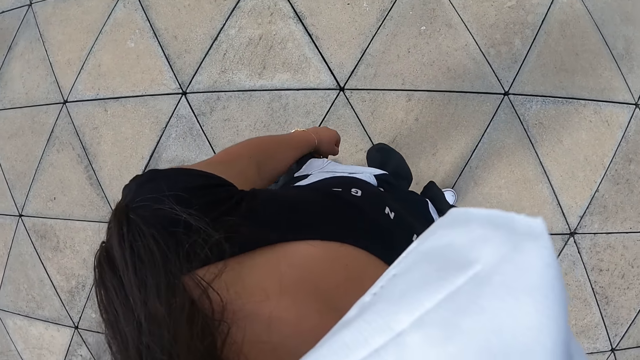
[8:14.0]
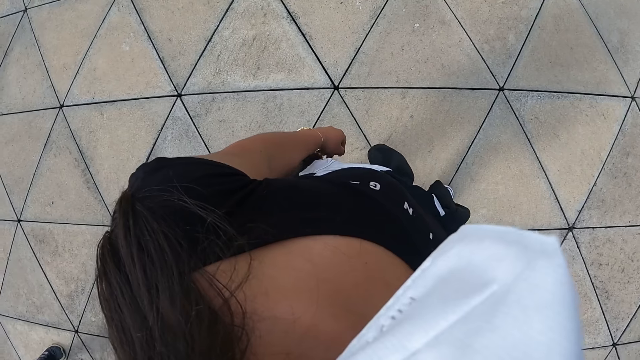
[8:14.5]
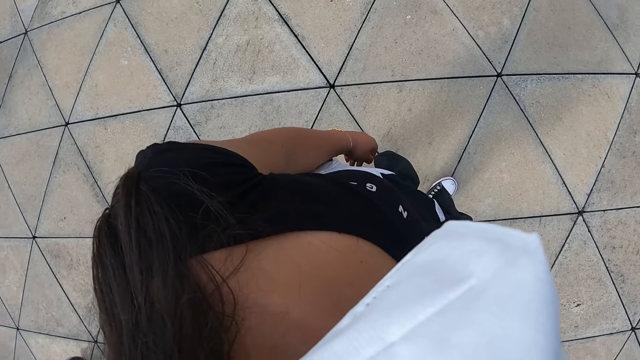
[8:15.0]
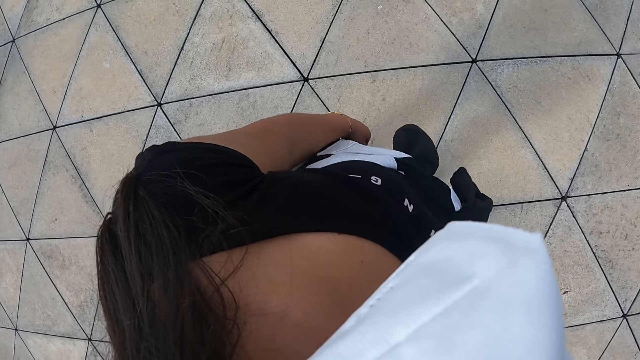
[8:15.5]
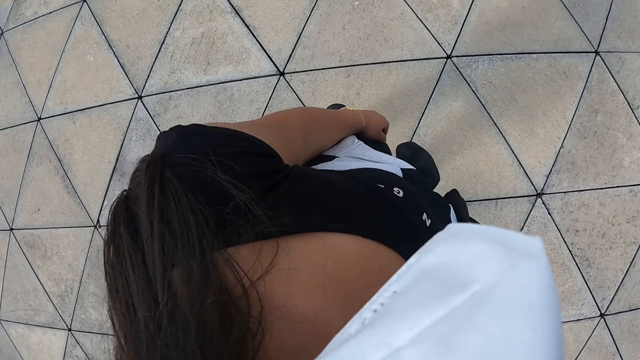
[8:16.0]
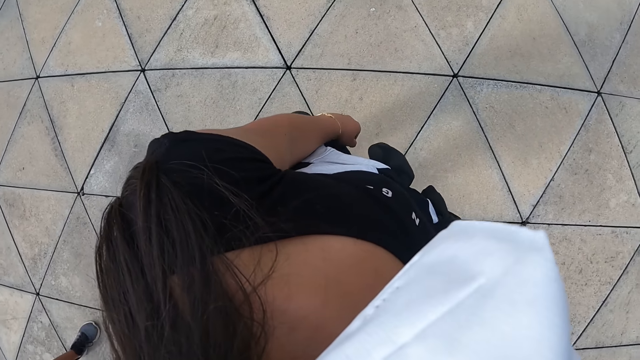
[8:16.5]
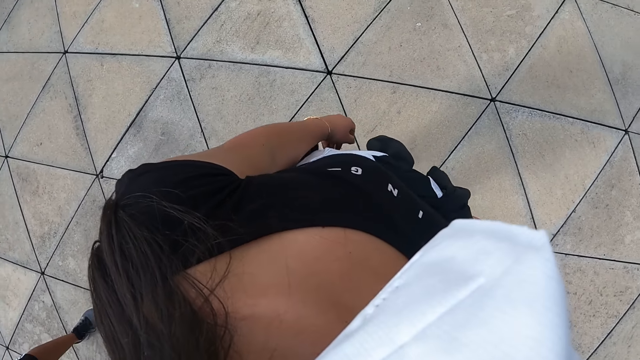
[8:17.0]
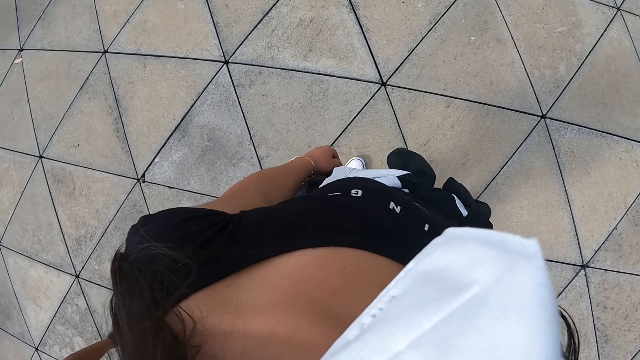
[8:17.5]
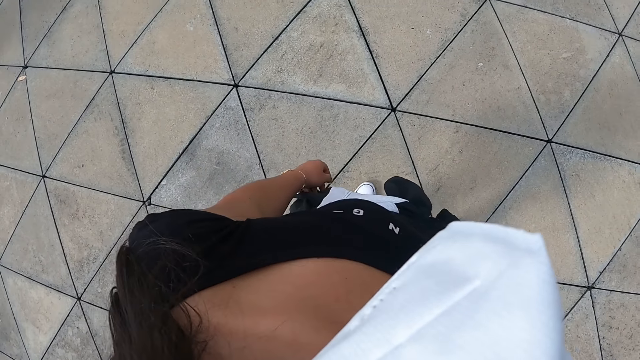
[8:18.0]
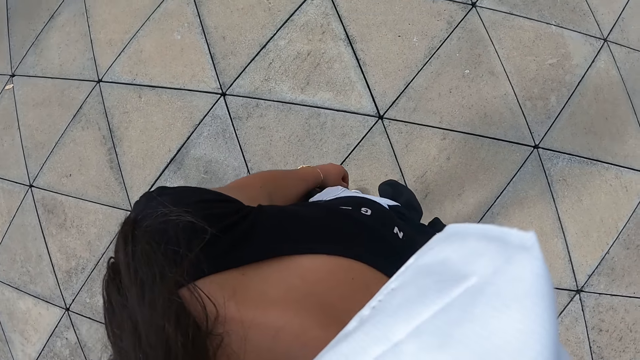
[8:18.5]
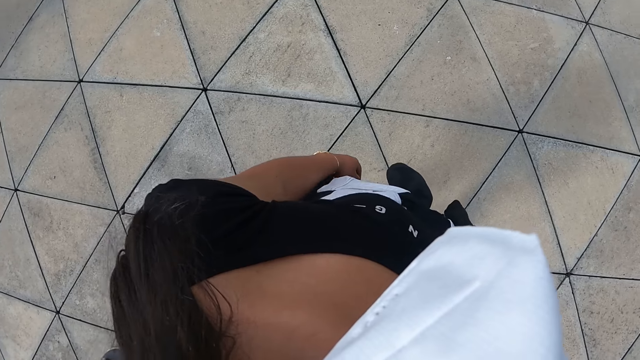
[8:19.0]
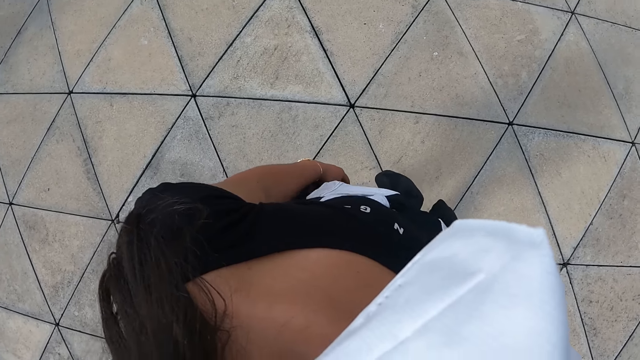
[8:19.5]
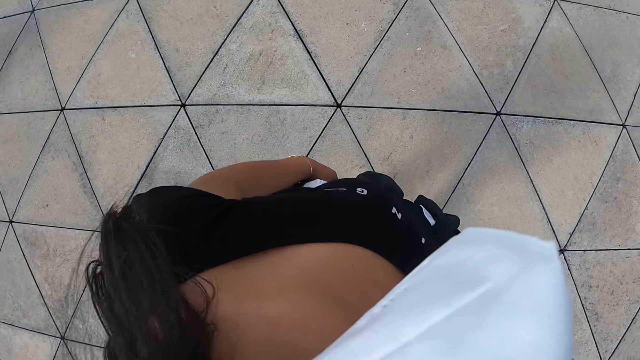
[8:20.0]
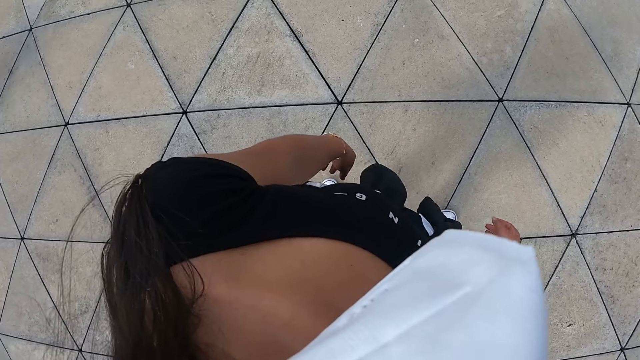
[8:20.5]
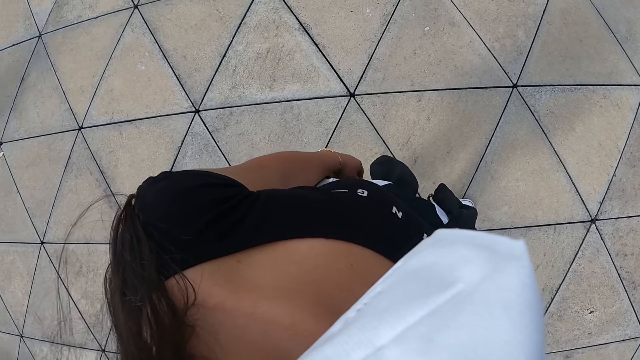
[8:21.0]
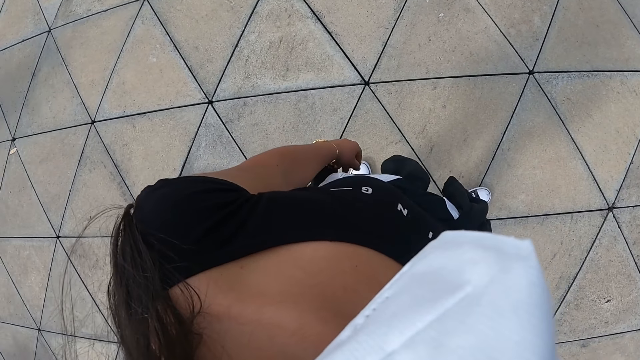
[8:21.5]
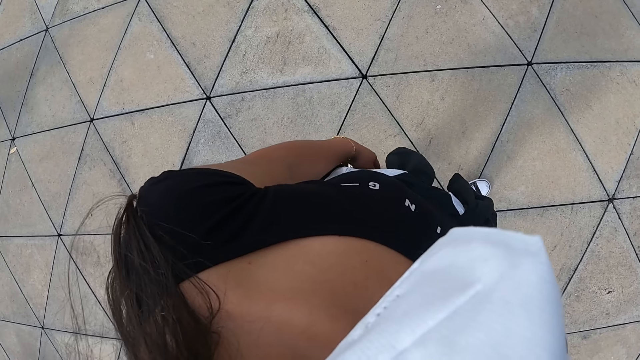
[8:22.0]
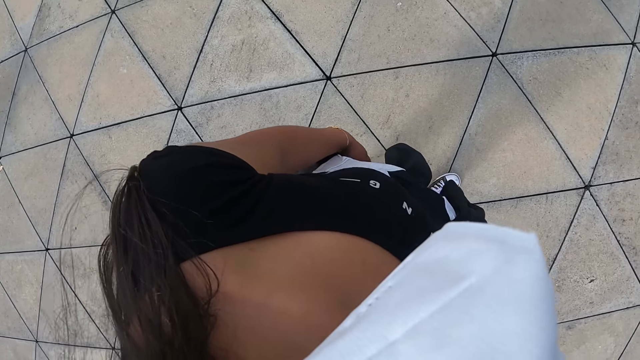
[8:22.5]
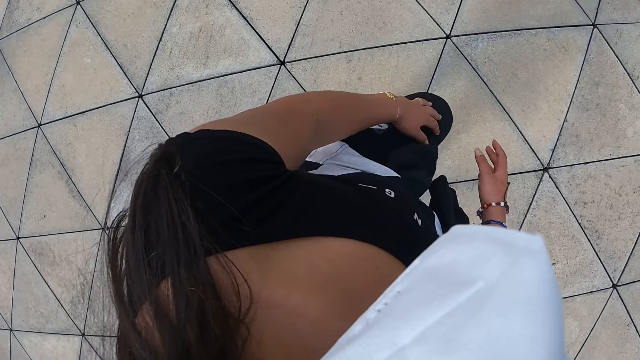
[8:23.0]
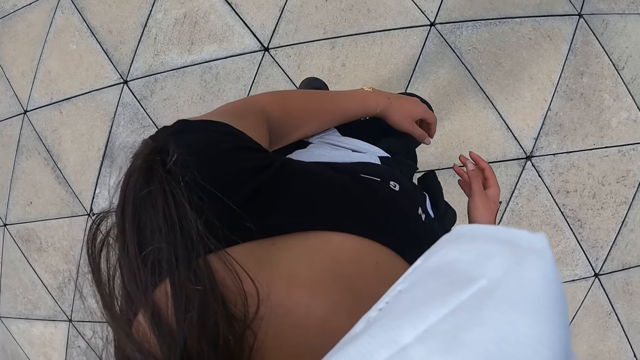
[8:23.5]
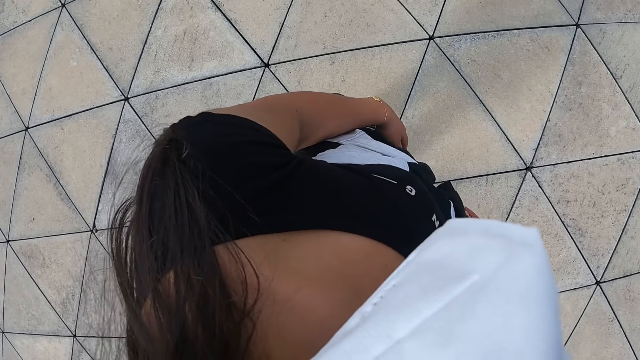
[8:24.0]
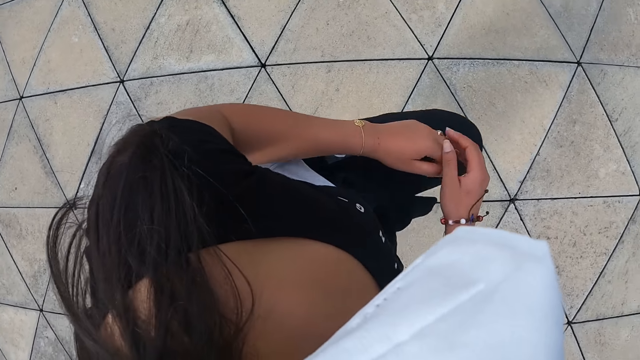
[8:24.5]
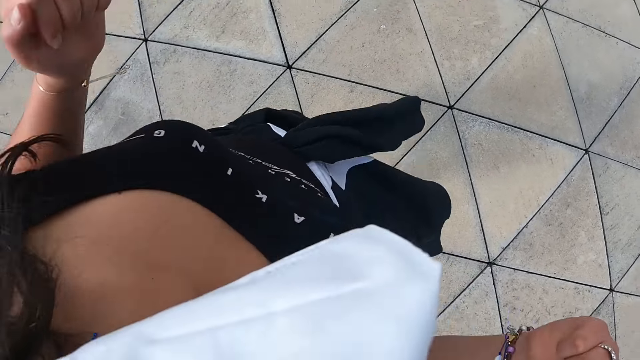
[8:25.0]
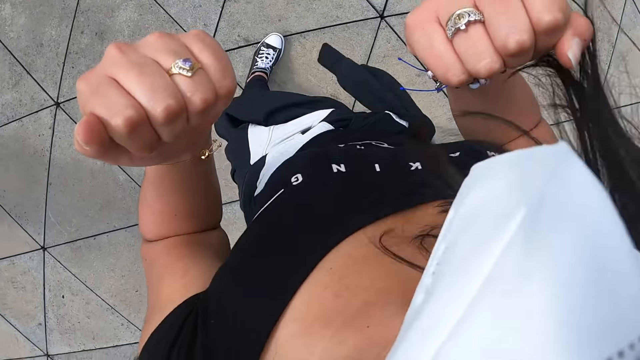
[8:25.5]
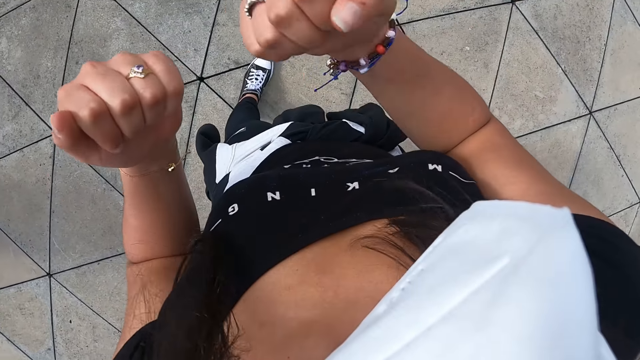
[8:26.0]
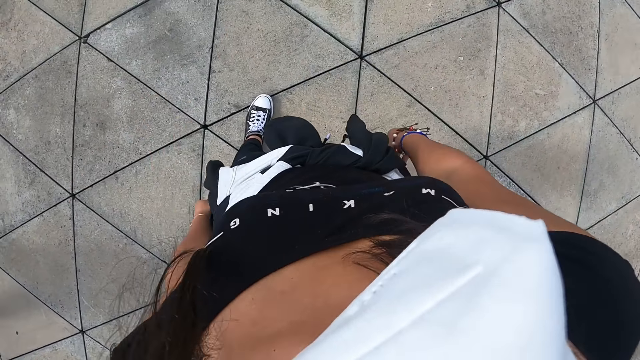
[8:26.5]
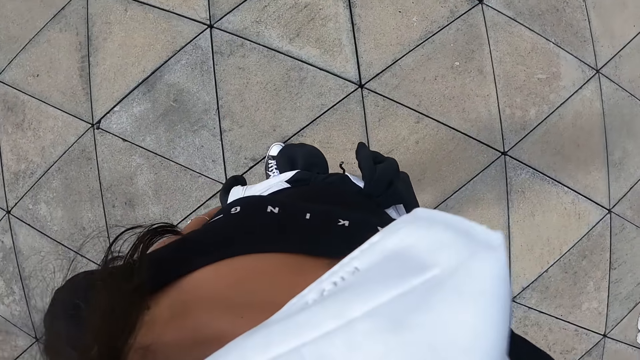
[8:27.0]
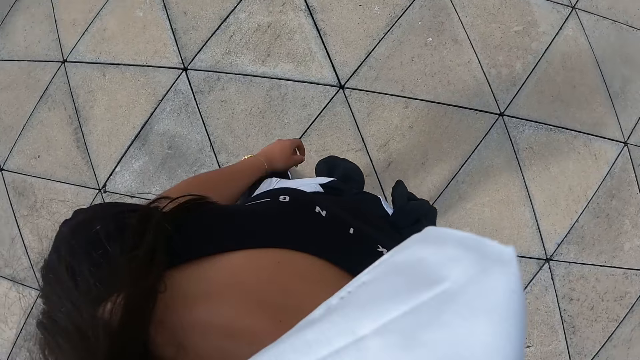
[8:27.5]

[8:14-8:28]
The camera wearer stands on the pavement. They lift their left leg. They turn to the left.

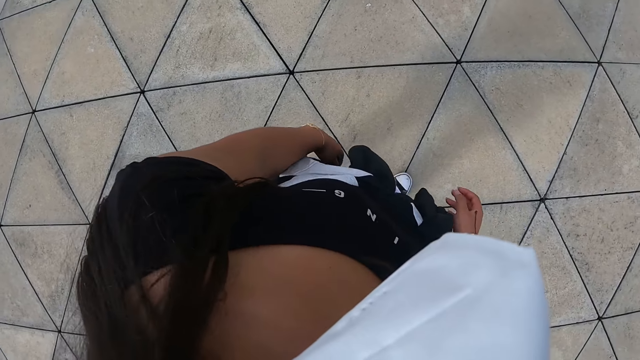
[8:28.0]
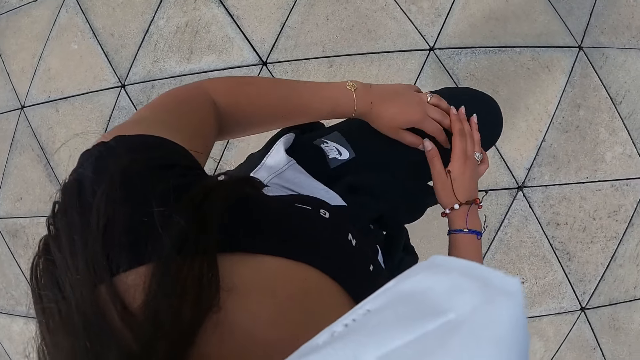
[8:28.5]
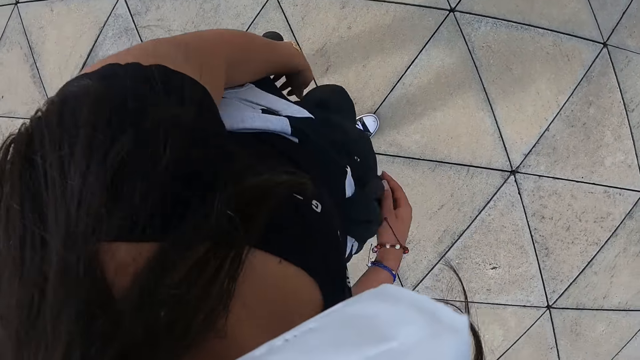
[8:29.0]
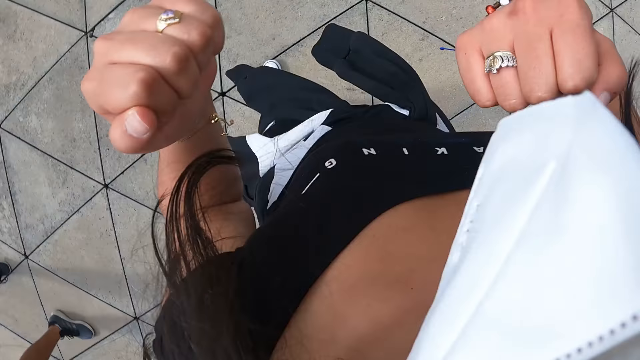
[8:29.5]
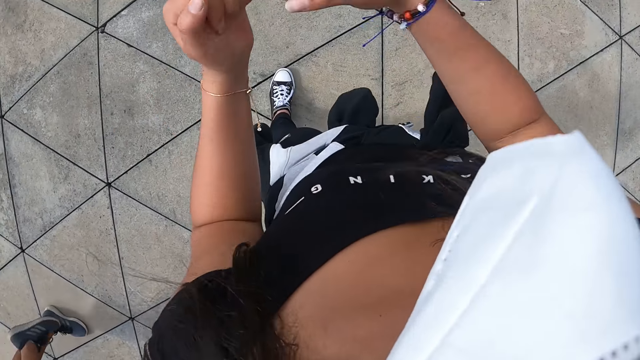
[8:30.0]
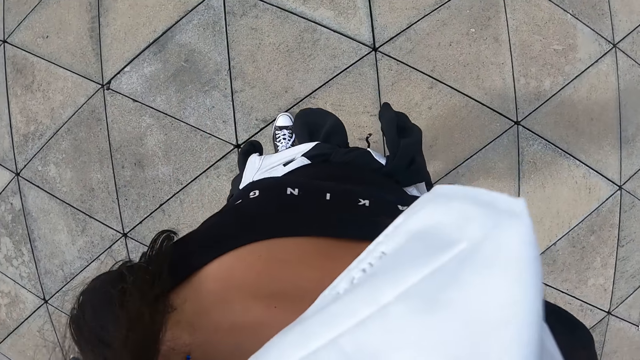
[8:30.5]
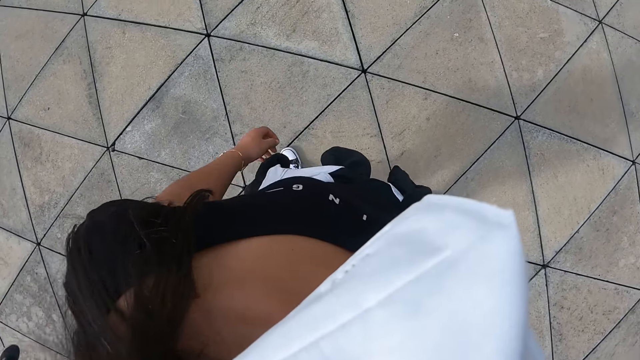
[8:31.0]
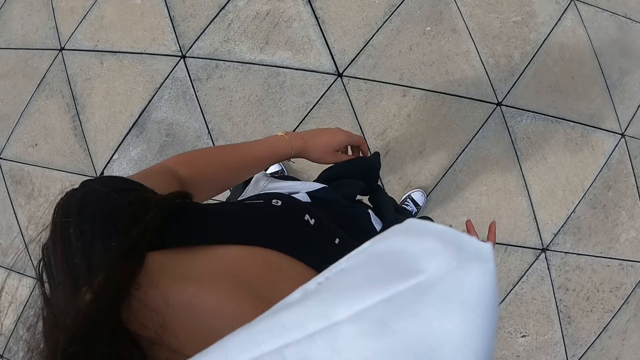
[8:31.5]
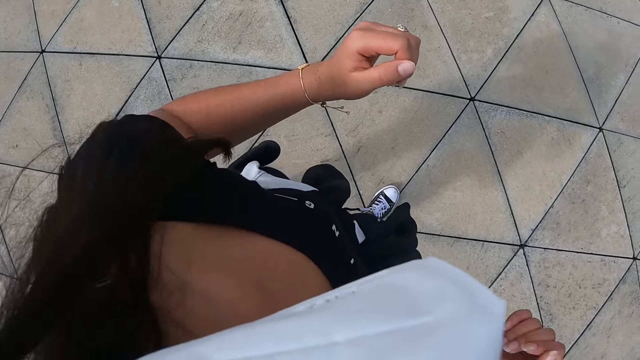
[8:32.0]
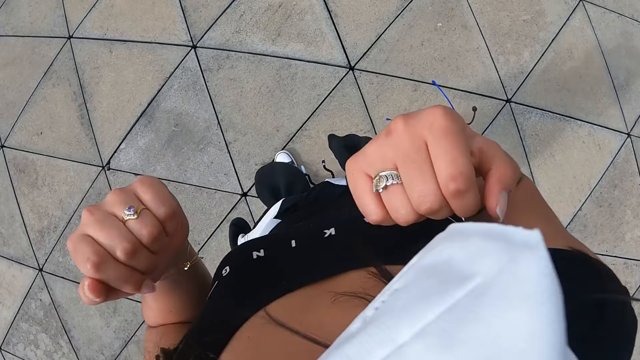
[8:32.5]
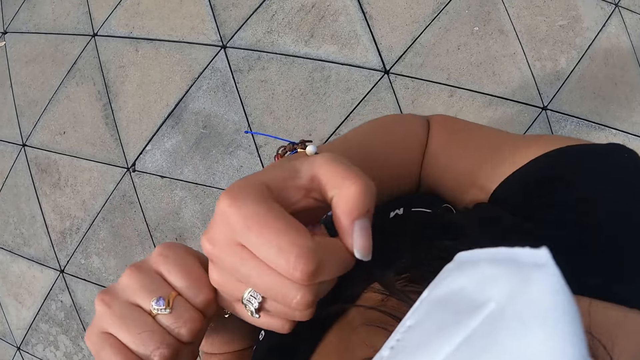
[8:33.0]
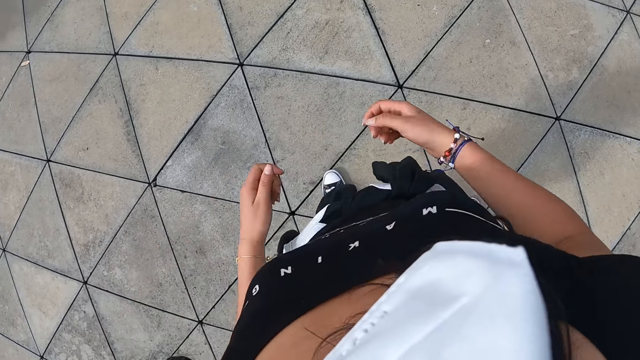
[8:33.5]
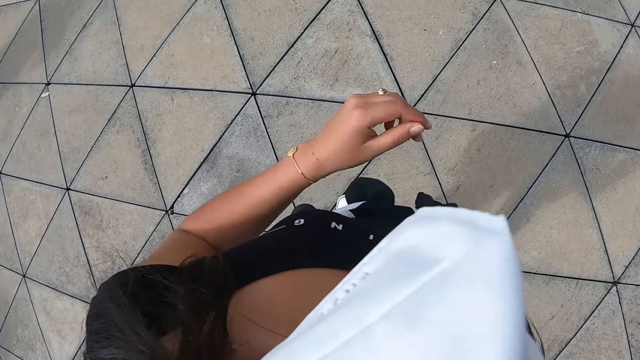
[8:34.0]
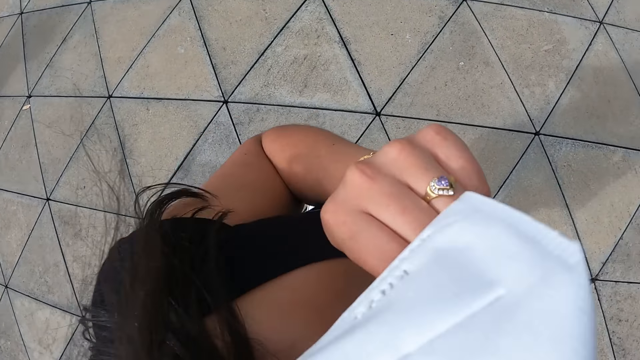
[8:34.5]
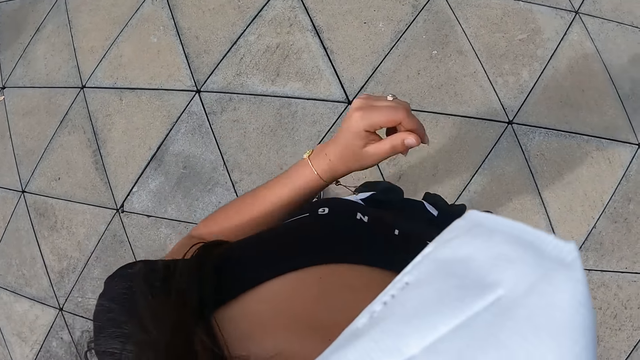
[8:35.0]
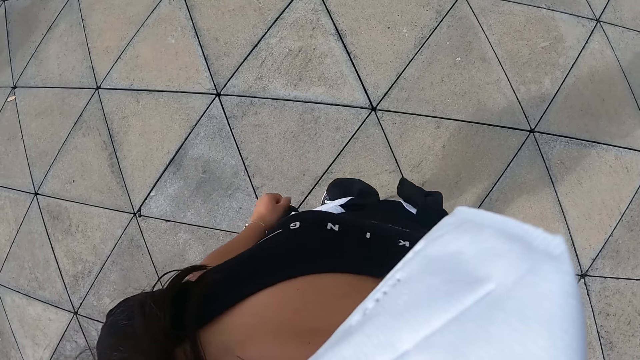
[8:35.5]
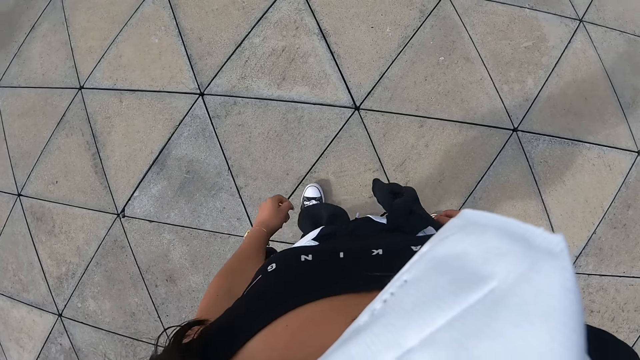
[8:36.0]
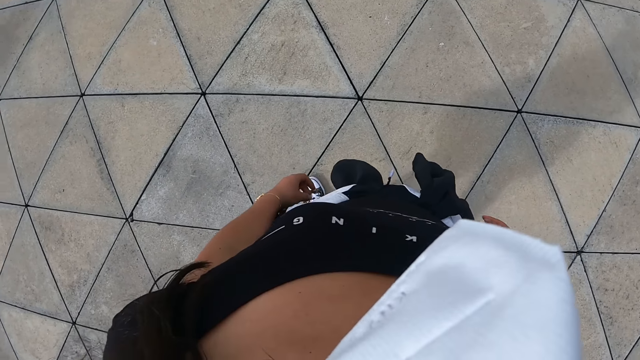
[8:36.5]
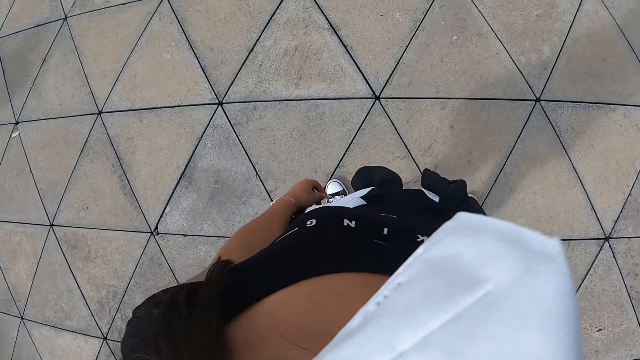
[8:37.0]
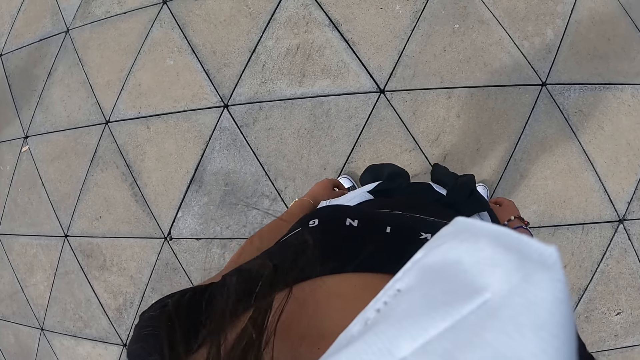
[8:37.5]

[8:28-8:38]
The camera wearer lifts her left leg. She turns to the left. She raises her left hand towards her face. She adjusts her face mask. She lowers her left hand.
